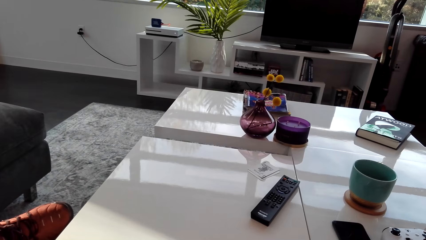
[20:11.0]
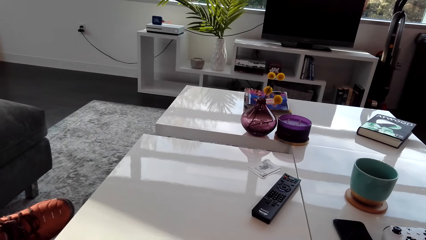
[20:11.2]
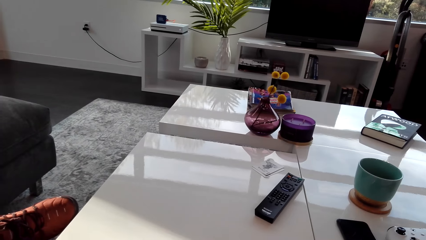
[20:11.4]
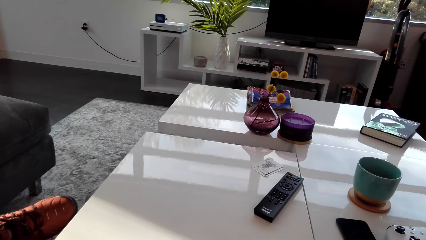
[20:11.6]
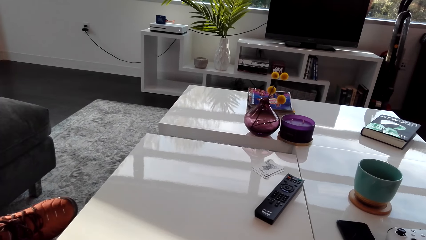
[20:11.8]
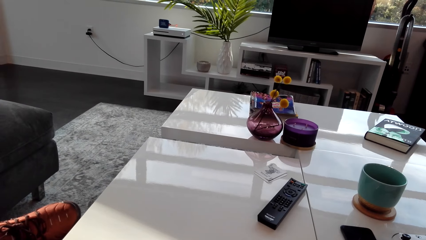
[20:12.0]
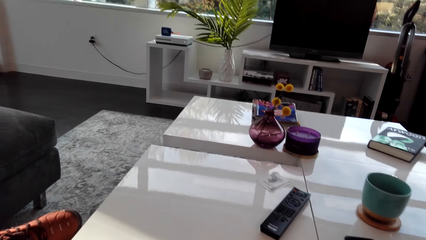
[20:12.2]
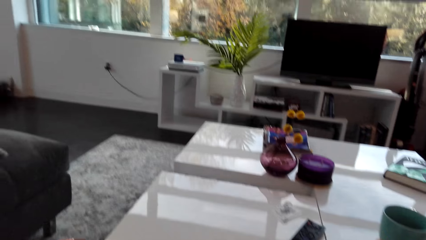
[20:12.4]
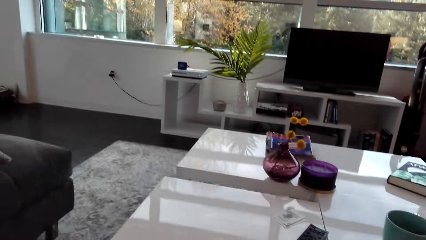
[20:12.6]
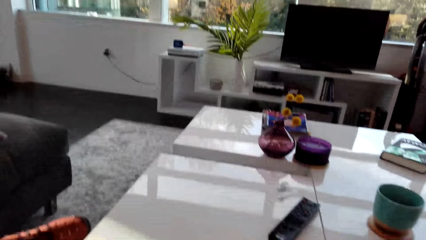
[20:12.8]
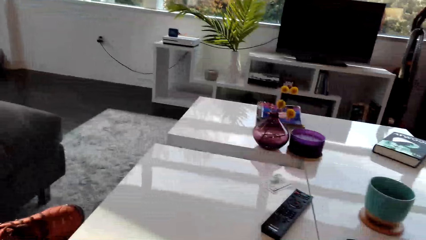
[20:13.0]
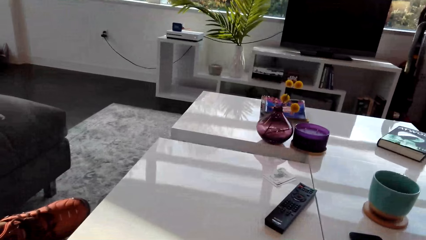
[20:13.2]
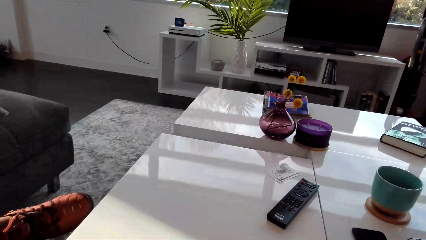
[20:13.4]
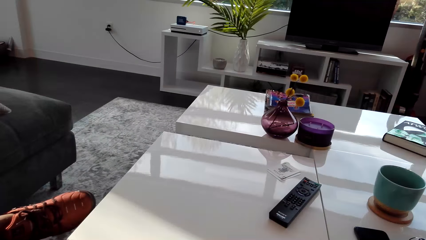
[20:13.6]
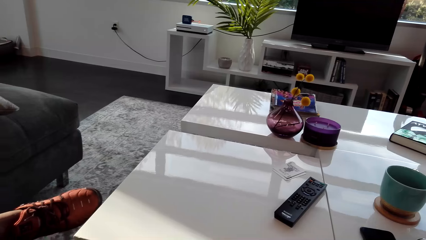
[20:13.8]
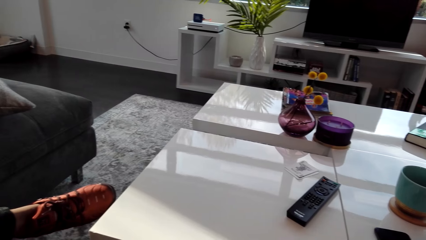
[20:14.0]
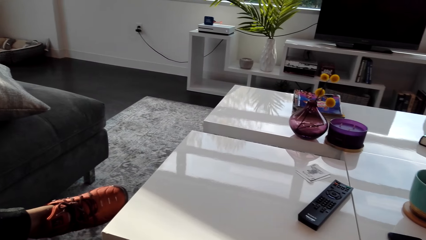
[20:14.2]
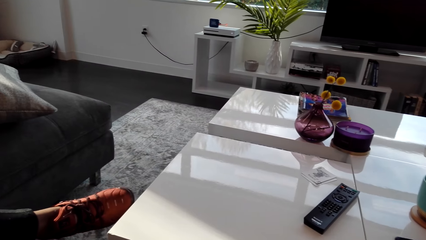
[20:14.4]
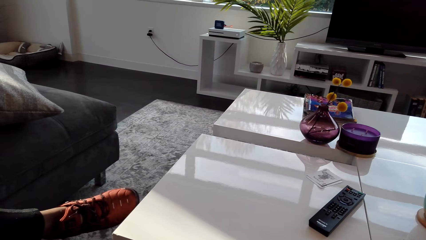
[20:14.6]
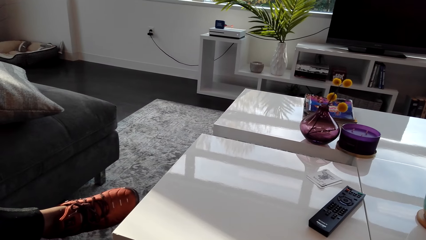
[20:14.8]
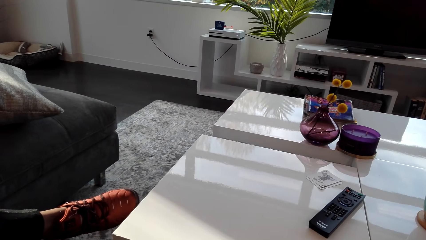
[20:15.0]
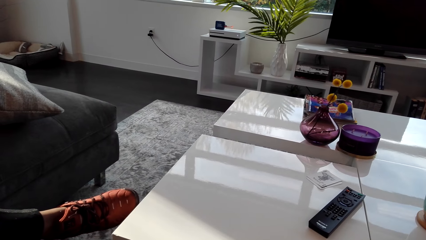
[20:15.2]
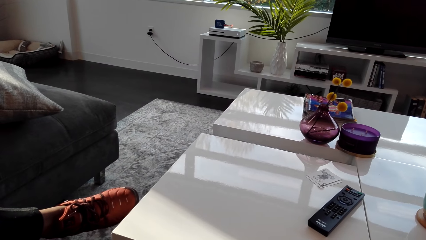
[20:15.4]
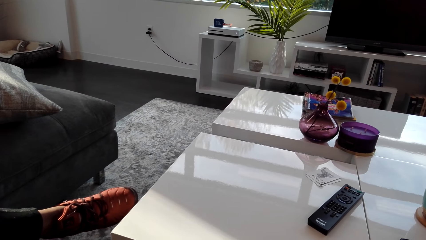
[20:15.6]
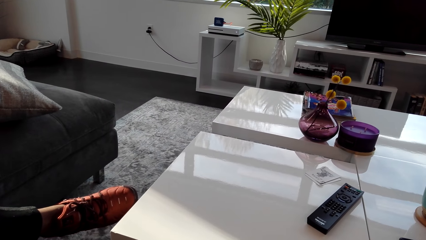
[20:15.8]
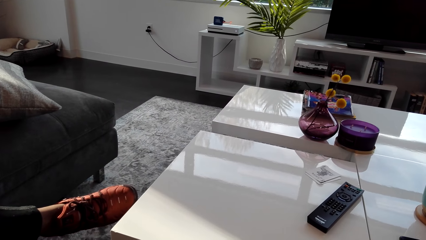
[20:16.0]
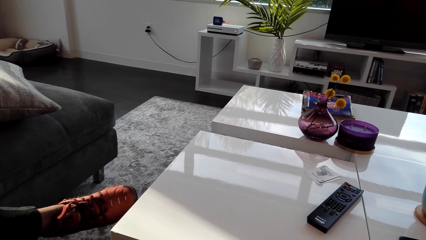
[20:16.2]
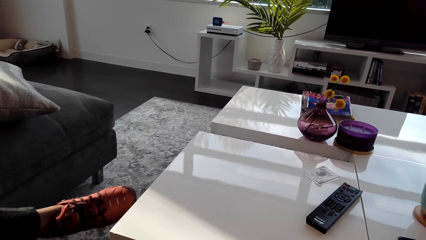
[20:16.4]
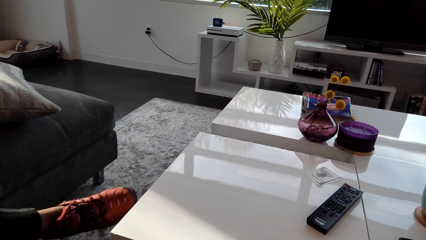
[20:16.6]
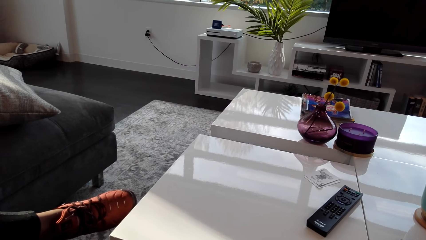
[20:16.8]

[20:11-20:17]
The camera wearer looks around.

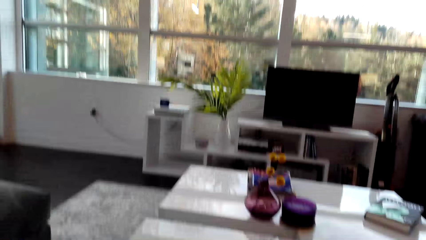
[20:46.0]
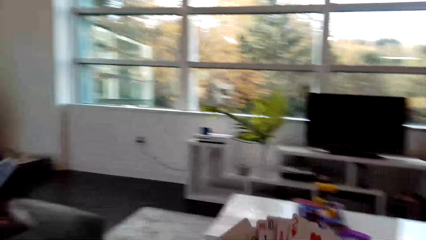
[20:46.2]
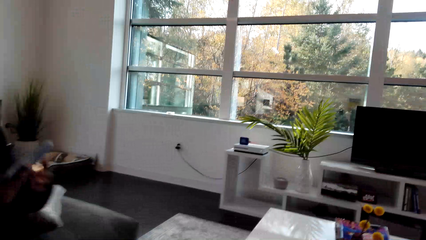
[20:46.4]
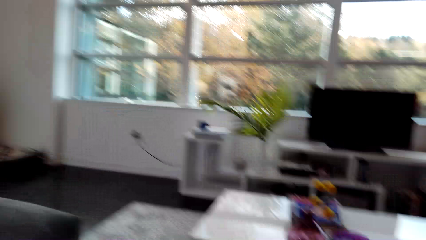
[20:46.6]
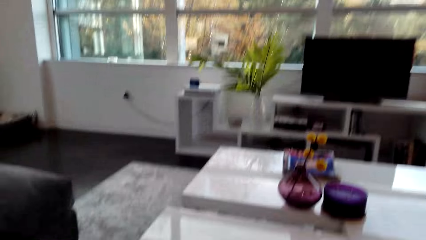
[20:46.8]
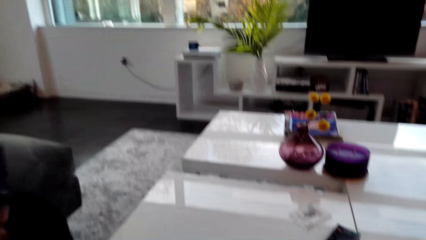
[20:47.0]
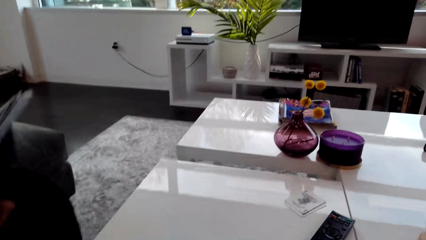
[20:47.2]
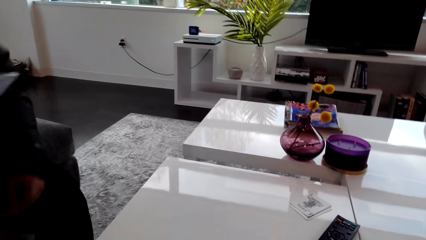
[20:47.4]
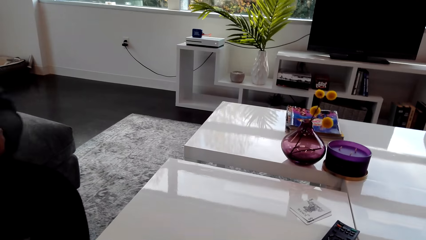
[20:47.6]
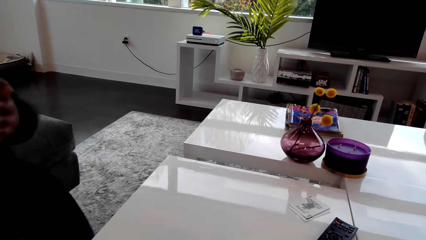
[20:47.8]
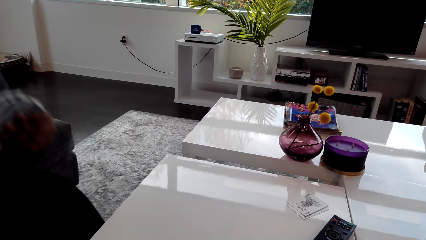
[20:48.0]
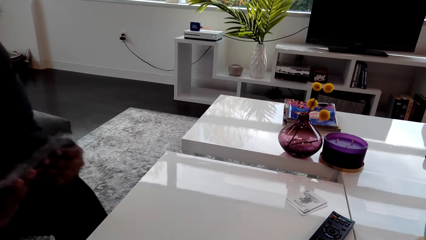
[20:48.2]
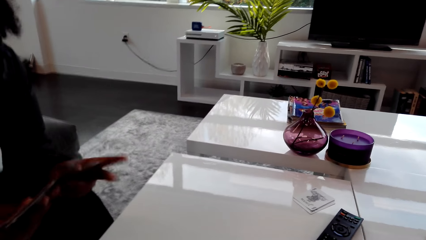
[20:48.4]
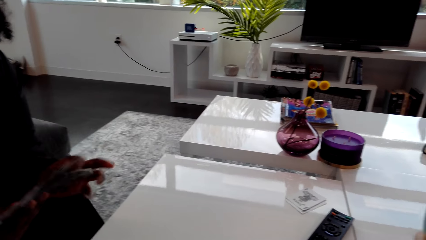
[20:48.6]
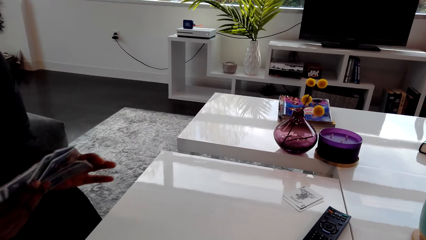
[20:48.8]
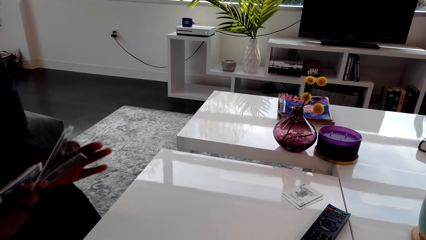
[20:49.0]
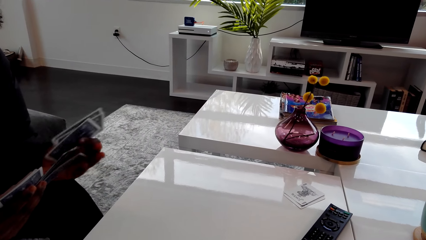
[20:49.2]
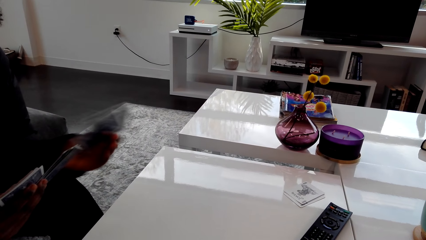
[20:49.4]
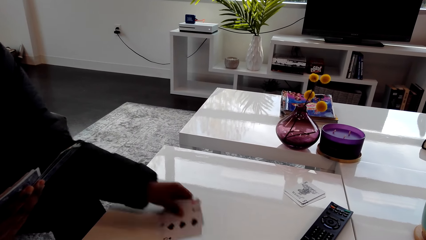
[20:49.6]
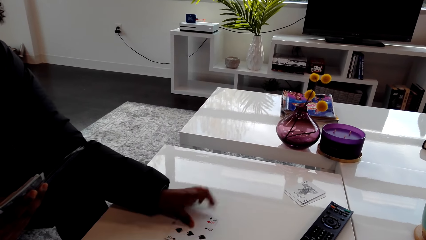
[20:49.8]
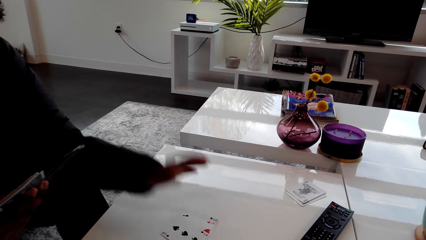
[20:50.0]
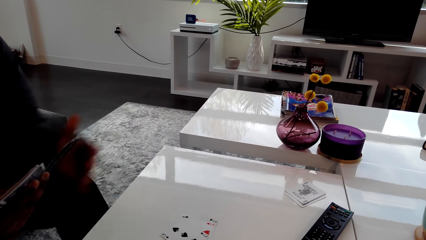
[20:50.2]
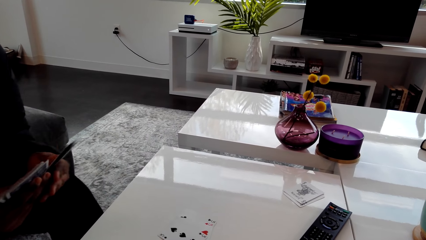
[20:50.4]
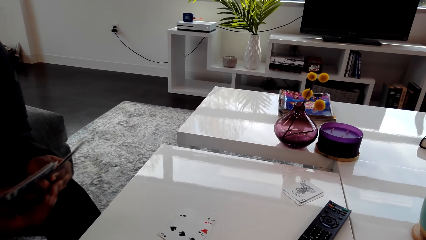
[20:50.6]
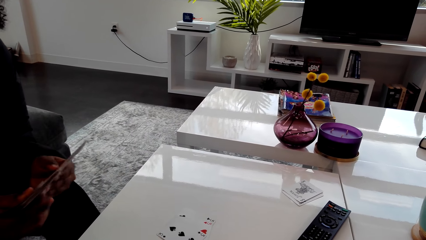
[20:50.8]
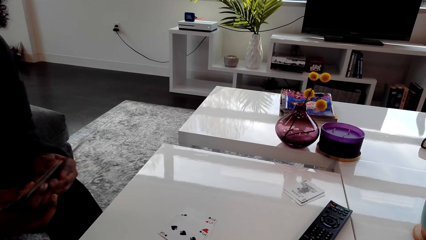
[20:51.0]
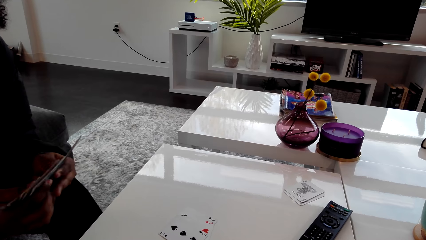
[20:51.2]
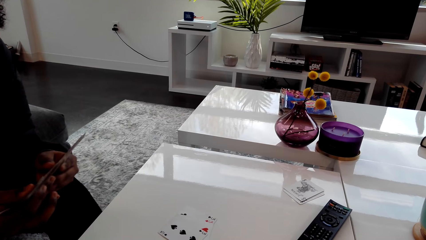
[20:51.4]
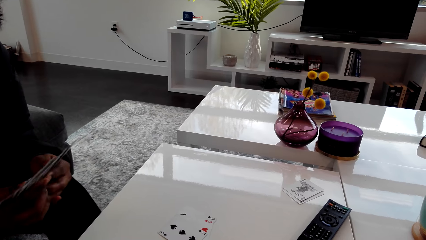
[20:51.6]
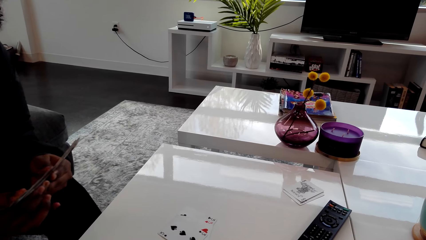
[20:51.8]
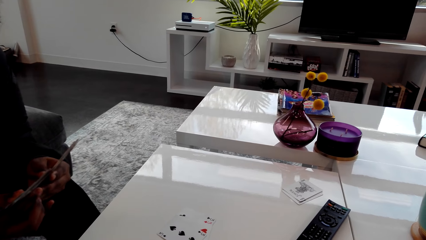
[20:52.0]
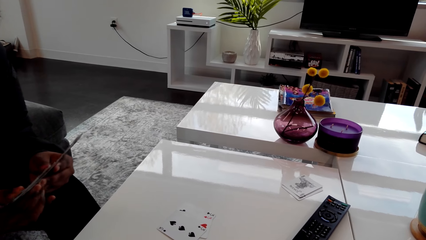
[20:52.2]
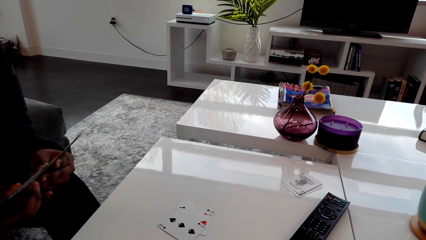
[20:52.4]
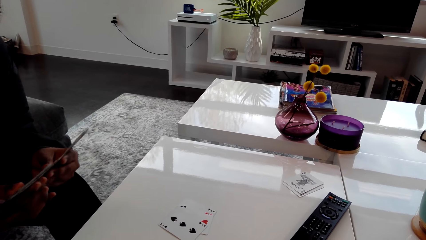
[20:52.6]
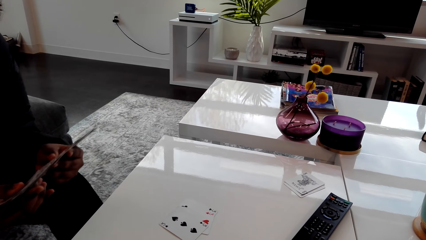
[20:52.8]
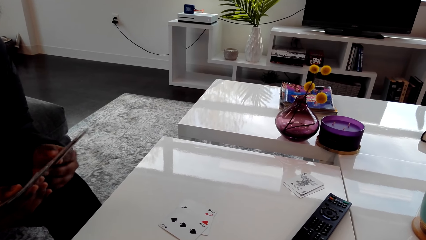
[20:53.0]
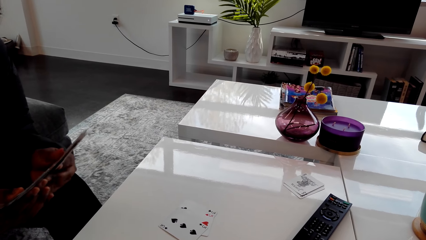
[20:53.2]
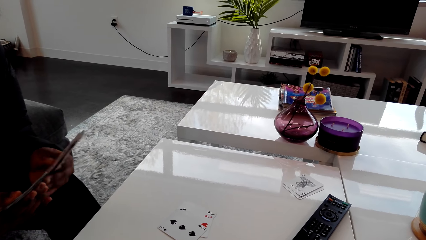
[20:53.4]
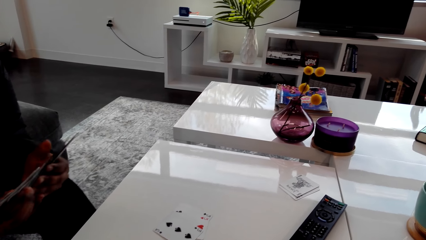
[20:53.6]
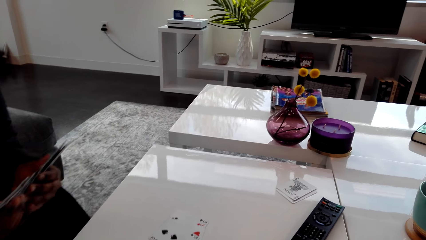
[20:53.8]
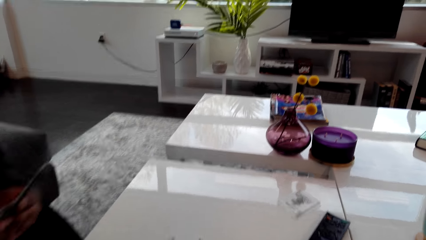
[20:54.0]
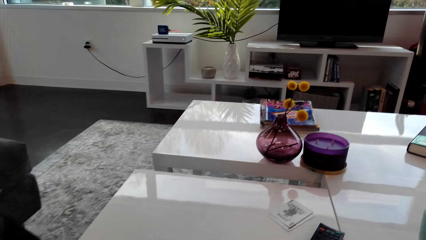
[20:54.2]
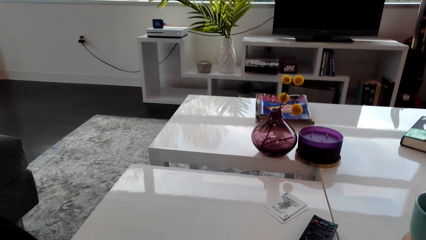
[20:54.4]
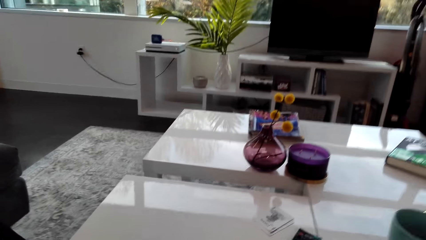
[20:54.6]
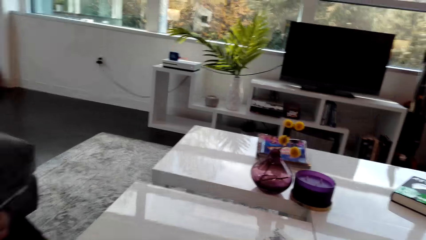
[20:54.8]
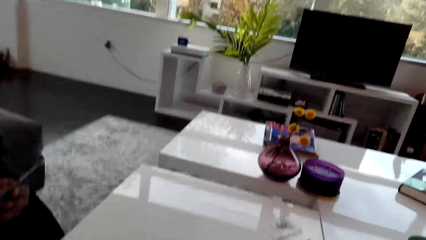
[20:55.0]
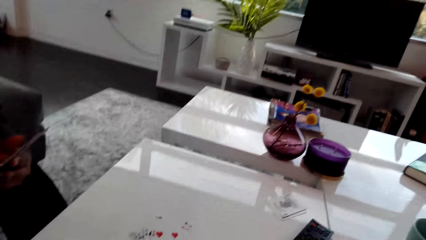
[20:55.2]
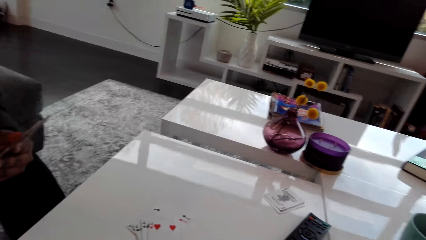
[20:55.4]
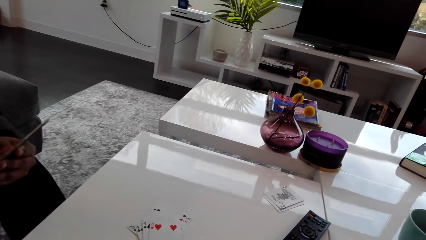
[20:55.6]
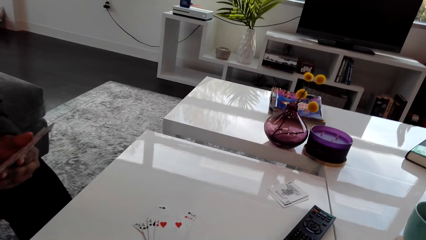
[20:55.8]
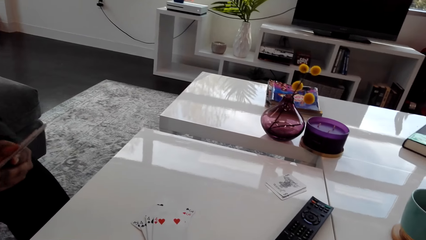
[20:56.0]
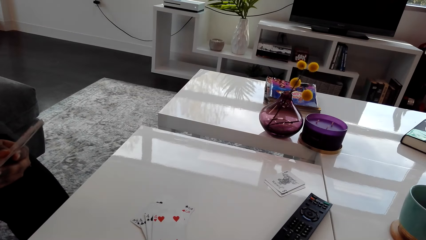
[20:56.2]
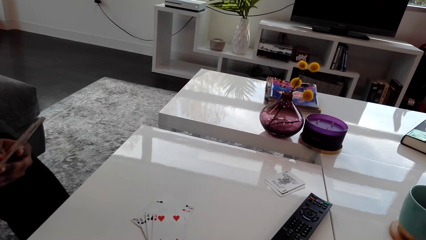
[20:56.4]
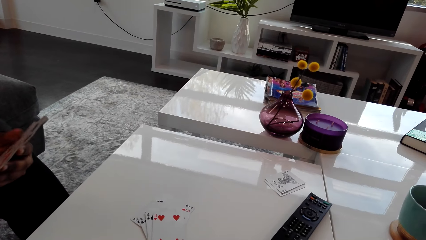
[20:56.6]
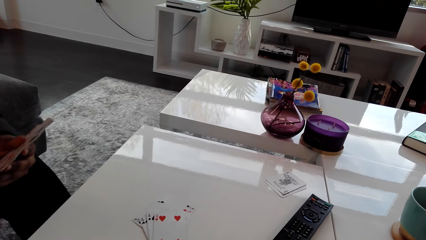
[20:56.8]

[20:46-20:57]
A woman moves around. The woman shuffles the cards, puts the cards on the table, shuffles the cards and arranges the cards.
